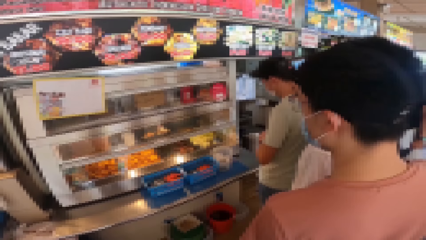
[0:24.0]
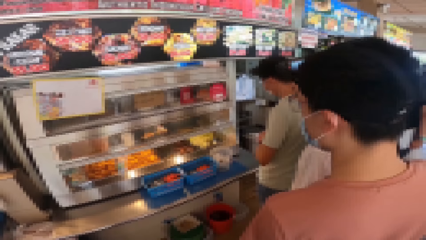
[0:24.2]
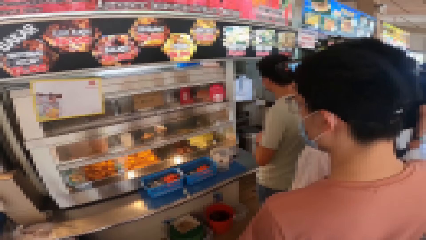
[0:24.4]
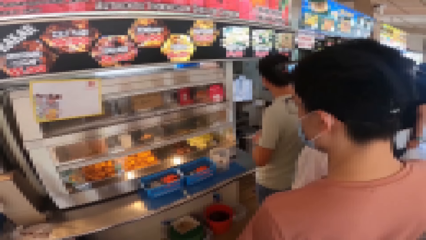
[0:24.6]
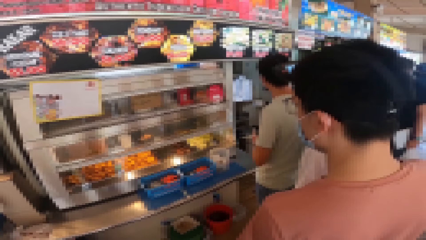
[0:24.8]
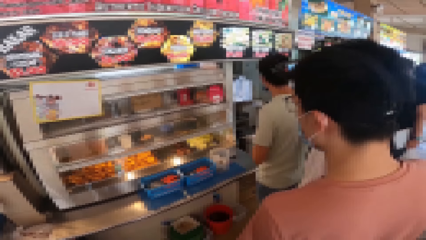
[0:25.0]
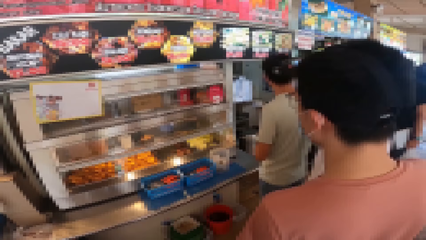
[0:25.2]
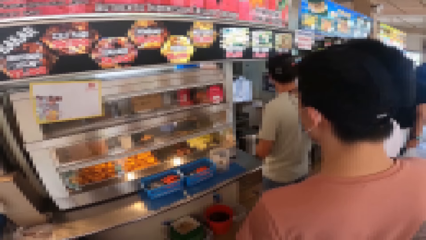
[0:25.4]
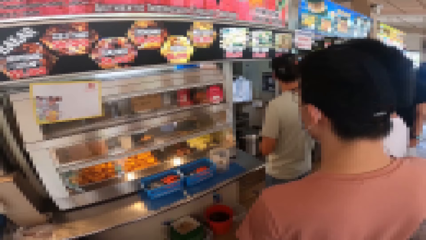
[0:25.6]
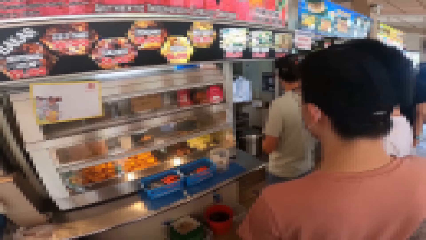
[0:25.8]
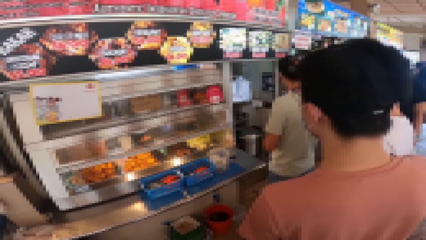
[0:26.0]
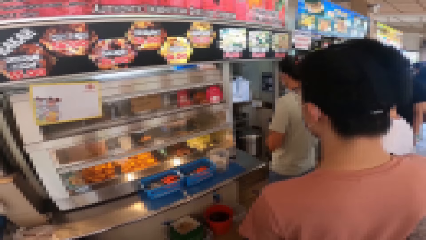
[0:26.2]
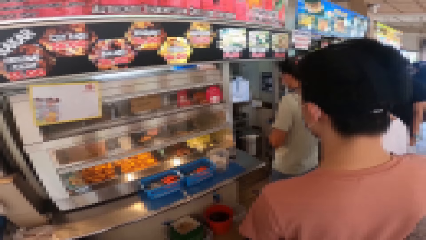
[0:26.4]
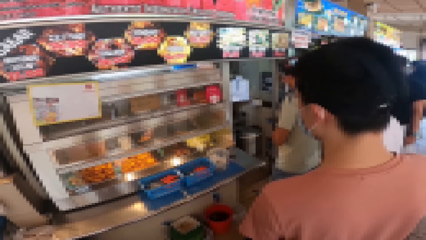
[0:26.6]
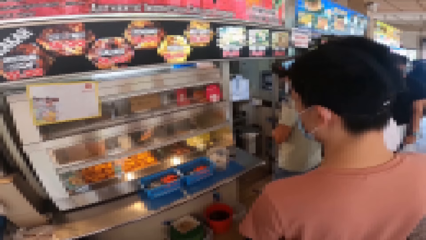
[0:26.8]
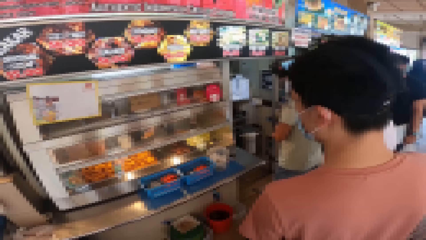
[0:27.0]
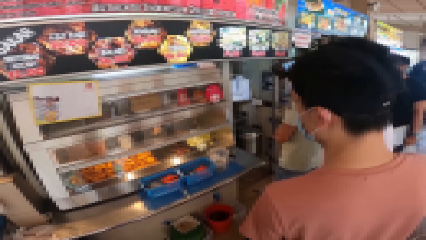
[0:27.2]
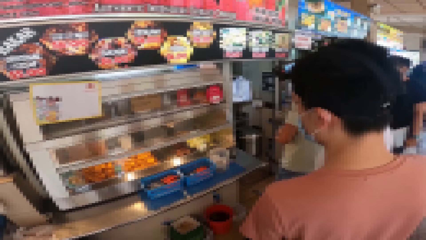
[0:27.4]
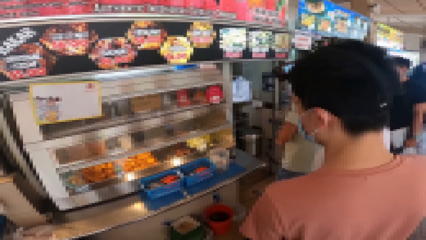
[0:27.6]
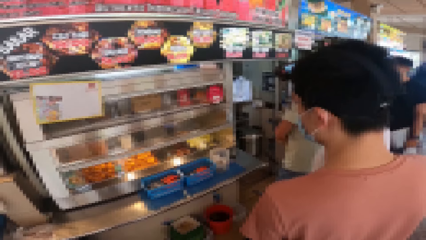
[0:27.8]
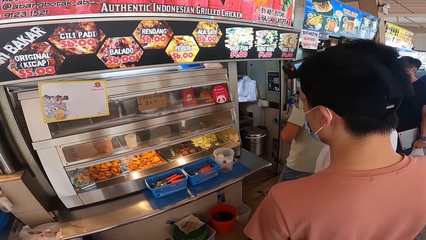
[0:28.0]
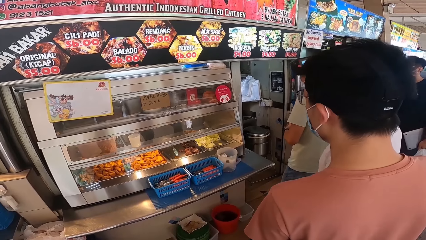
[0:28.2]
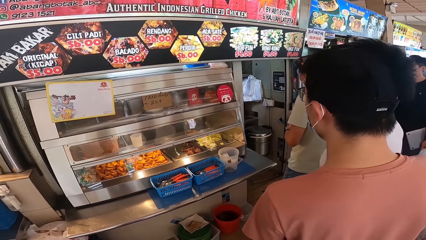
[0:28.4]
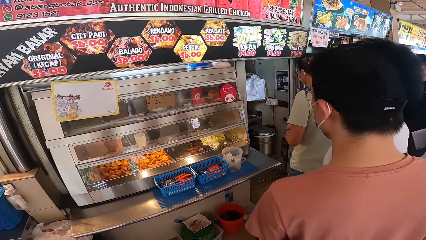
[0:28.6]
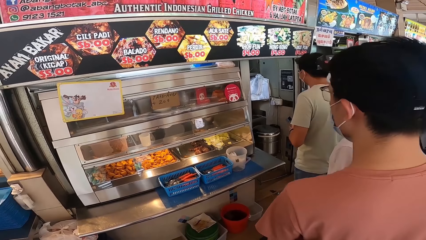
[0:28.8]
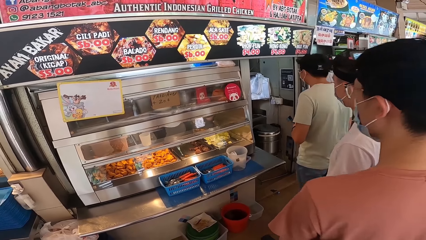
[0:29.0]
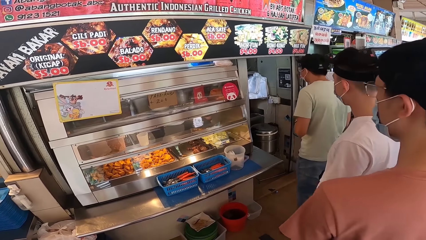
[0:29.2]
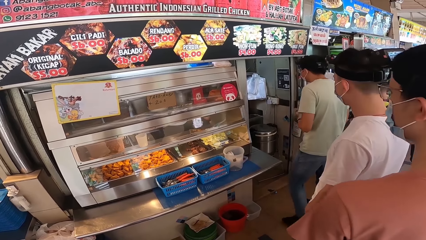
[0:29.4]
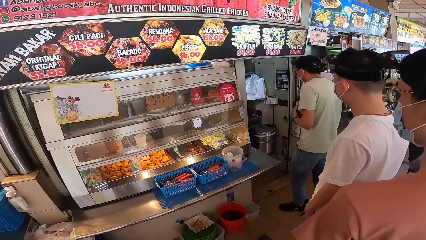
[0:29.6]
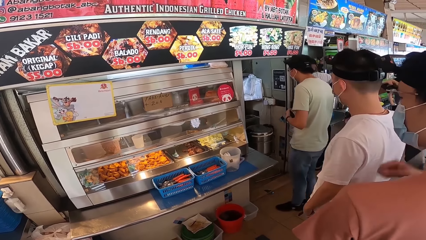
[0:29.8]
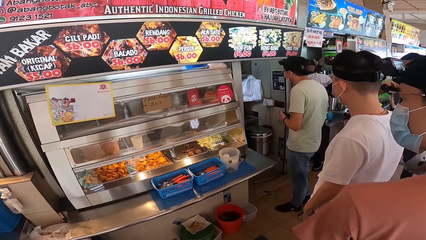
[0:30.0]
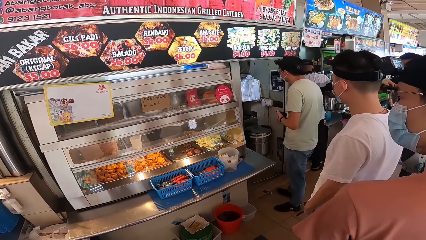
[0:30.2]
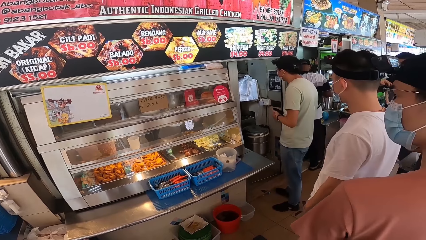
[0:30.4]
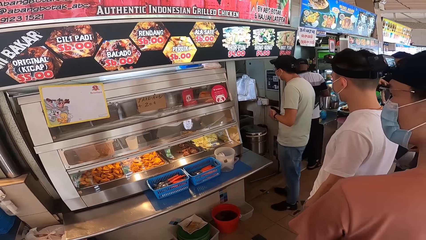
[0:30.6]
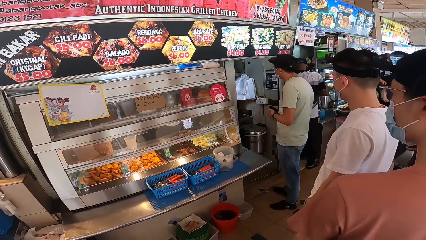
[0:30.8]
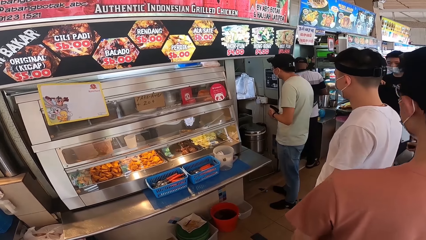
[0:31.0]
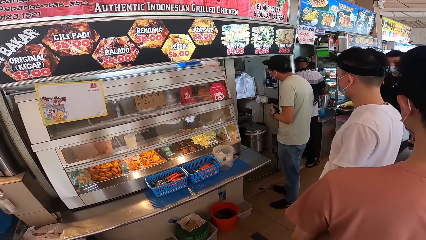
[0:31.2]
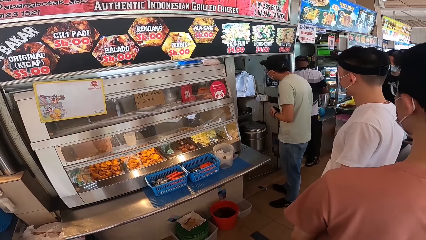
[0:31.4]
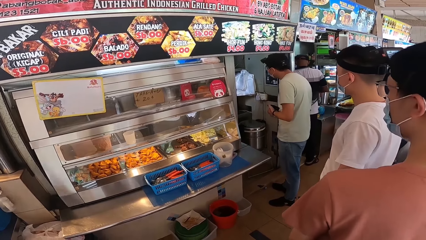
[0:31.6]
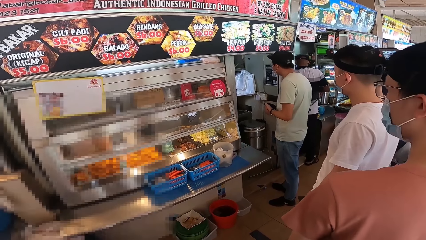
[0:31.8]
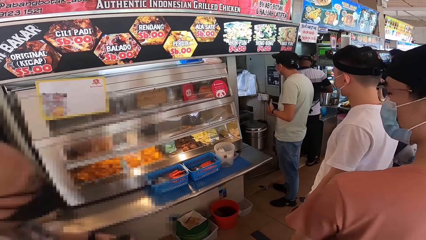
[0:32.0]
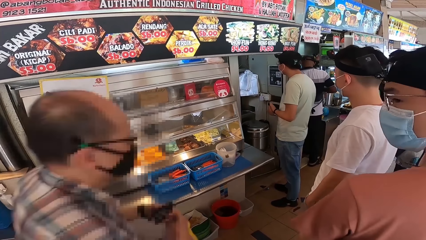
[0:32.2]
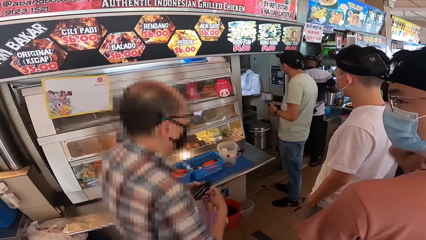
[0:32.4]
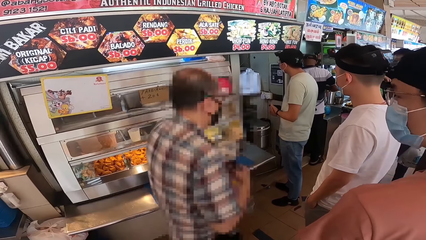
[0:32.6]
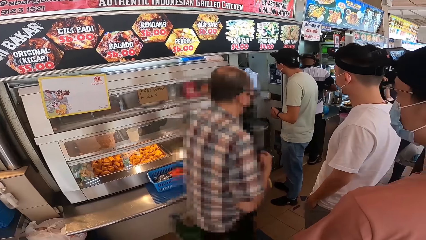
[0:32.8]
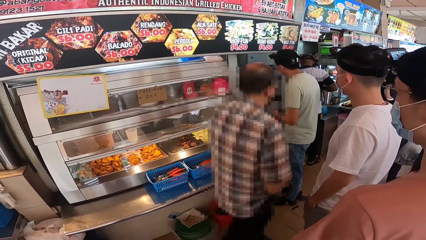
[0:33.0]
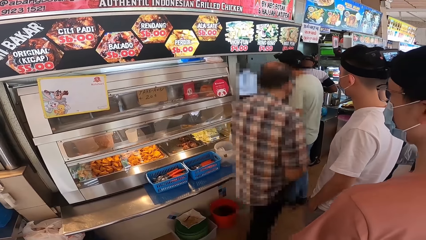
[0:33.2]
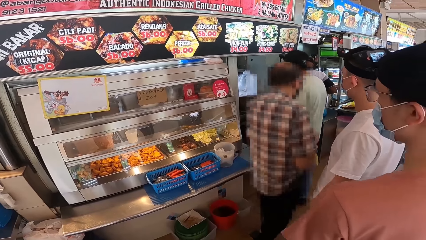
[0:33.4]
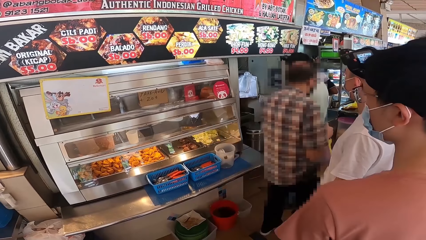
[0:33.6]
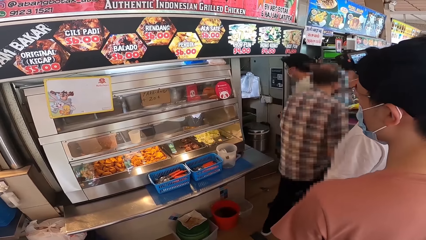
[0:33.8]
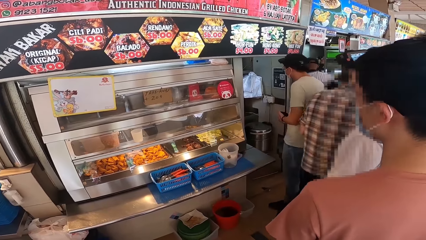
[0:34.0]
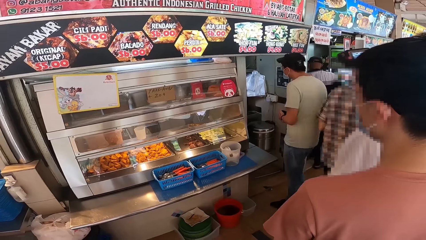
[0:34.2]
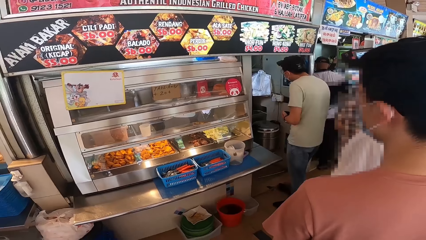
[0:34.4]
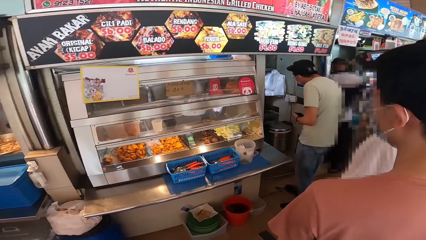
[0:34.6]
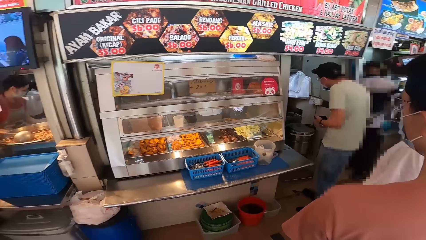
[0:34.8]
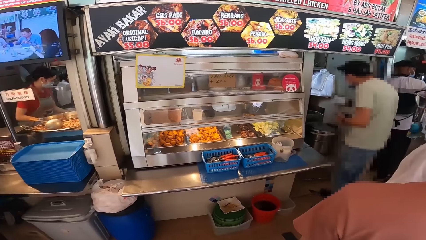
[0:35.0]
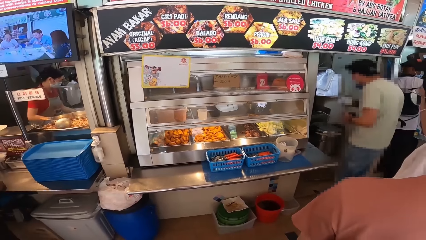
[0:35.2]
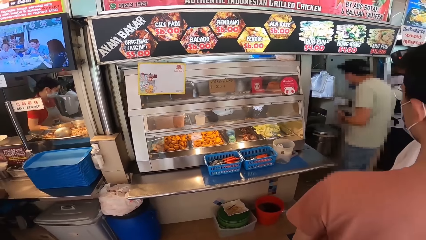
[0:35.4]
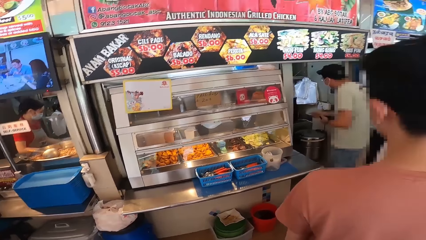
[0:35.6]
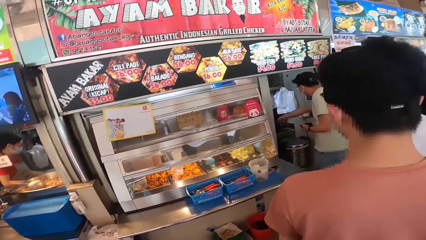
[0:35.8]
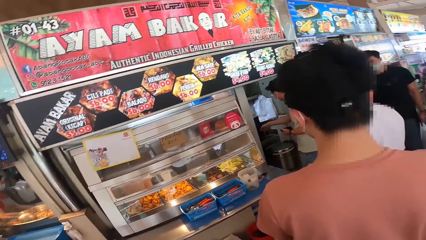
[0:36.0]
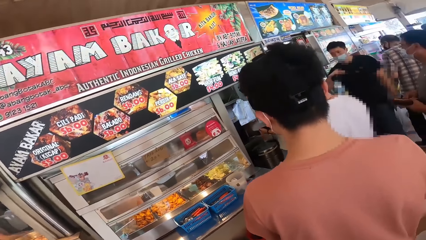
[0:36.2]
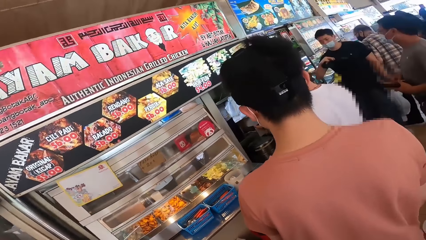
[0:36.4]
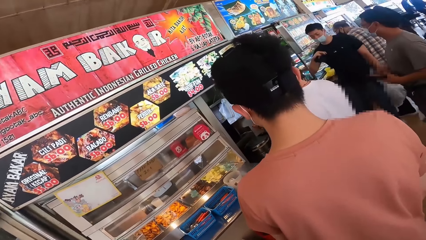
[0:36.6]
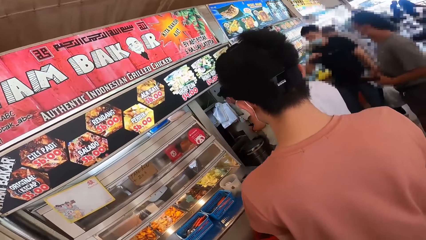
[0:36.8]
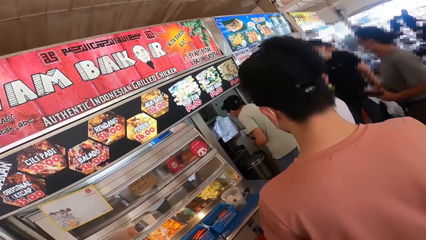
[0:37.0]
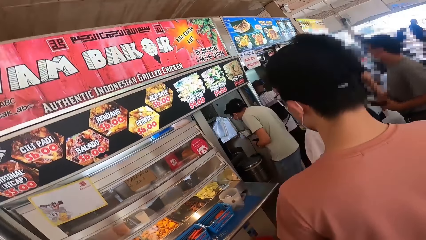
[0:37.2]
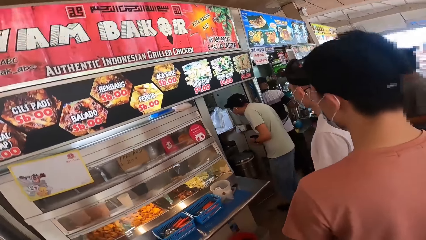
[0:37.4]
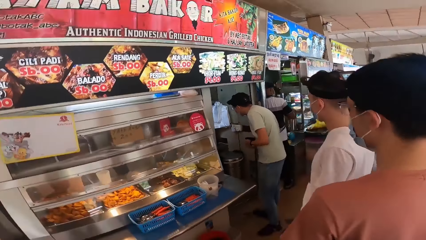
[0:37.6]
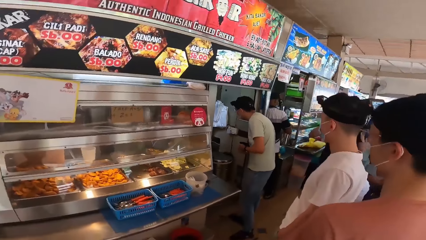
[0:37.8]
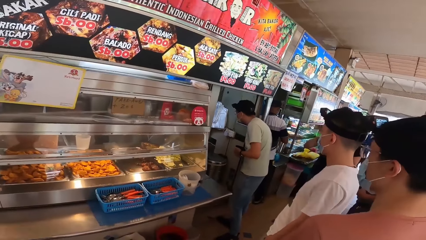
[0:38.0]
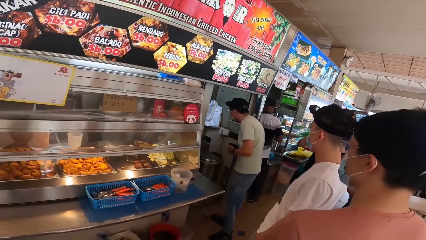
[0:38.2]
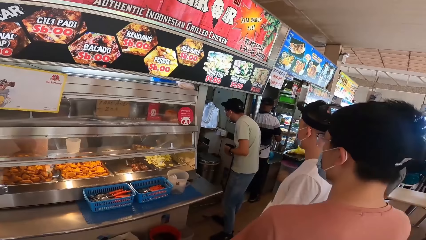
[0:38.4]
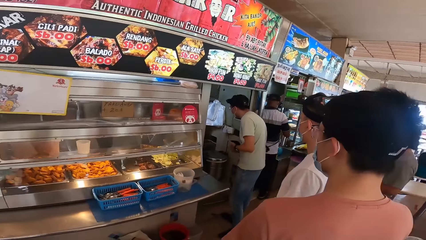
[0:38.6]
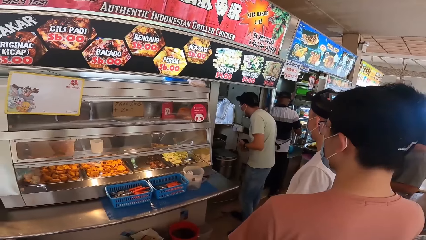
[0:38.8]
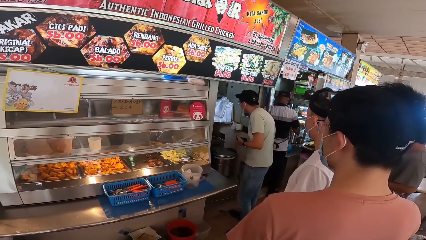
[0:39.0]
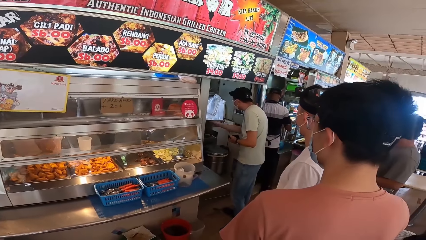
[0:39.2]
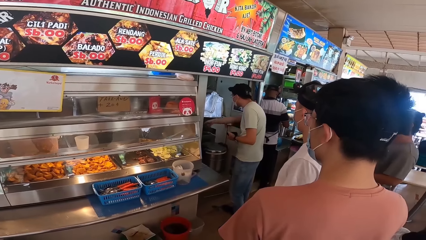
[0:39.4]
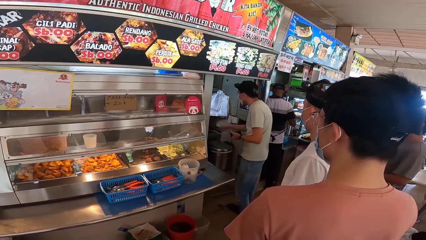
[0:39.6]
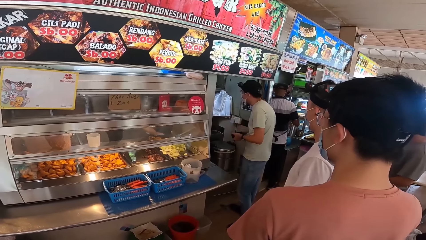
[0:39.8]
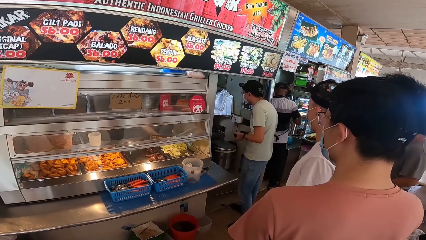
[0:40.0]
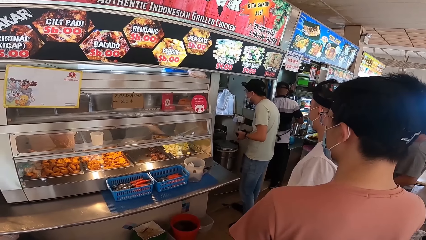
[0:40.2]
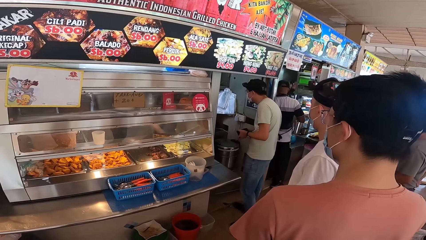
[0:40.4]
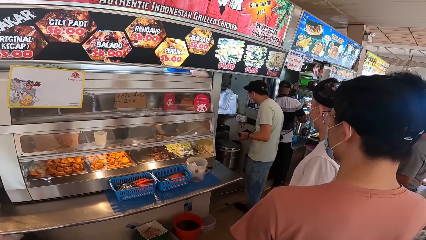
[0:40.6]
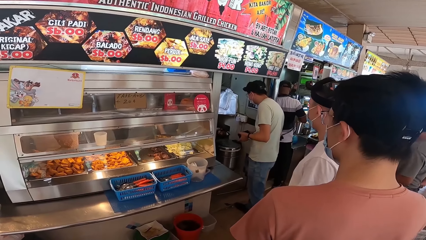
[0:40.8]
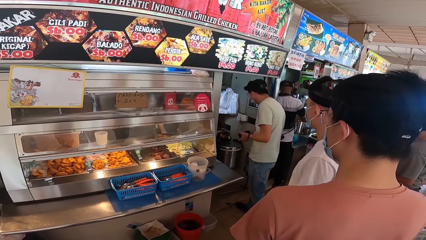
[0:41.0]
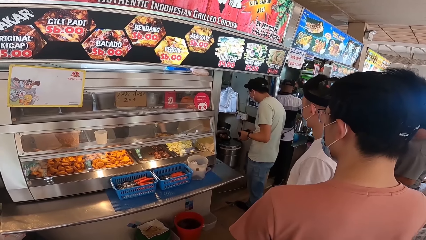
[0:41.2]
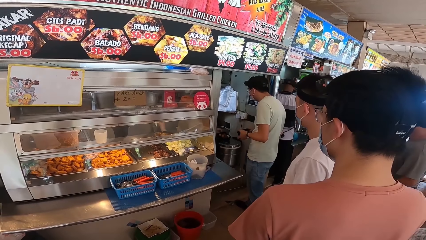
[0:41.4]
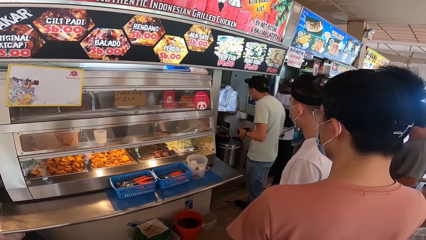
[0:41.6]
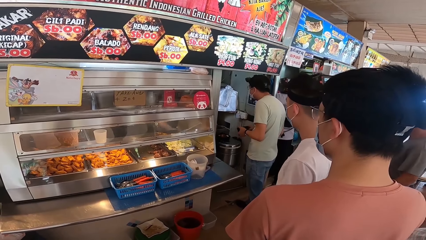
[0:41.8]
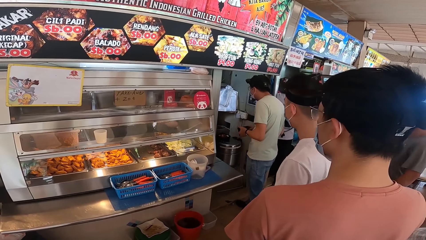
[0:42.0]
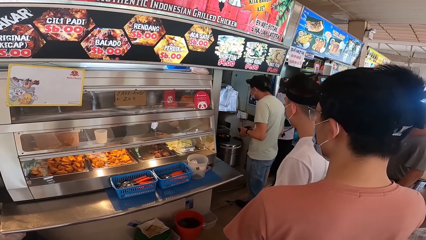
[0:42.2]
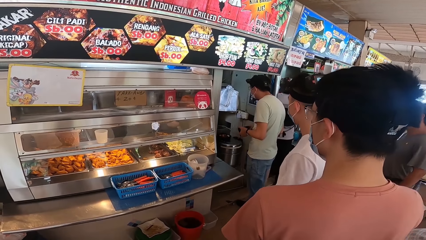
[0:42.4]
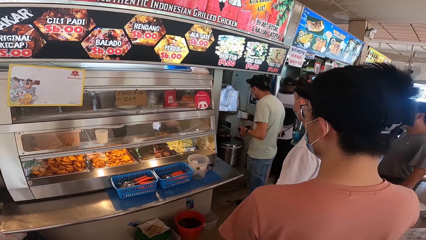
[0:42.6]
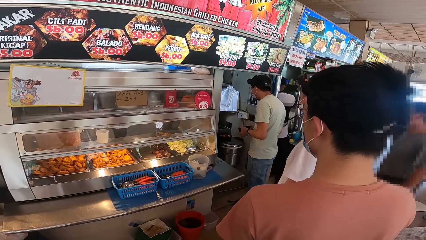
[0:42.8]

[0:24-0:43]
A person moves to the counter. Someone makes some order. Another person moves his head. The first person talks to someone. Someone points in the kitchen and talks to the cooks.
